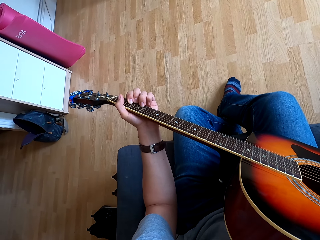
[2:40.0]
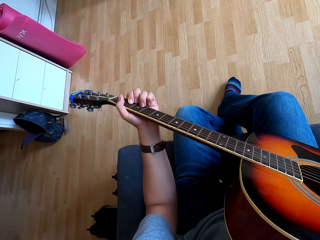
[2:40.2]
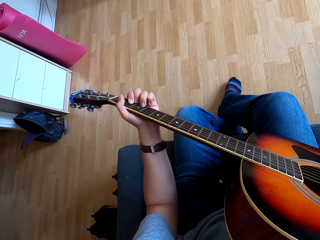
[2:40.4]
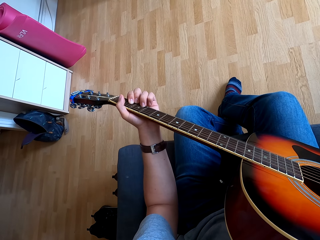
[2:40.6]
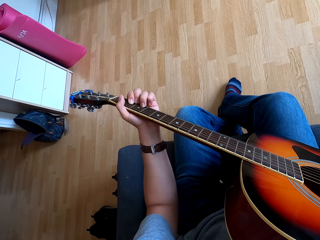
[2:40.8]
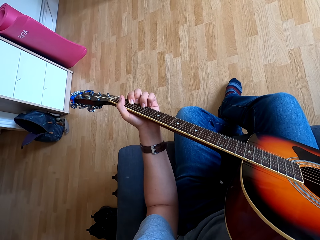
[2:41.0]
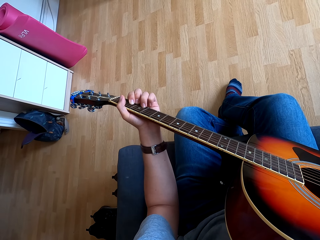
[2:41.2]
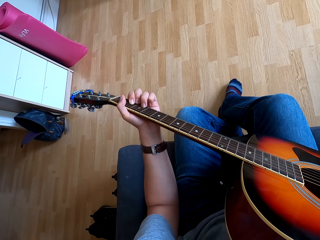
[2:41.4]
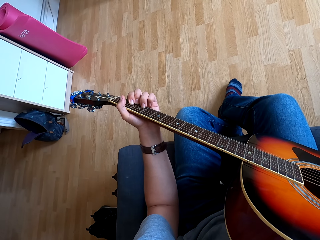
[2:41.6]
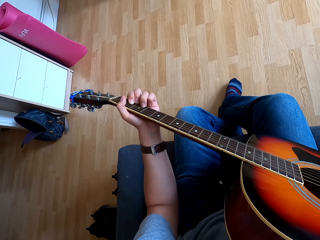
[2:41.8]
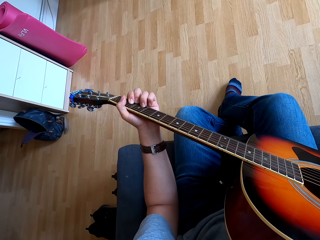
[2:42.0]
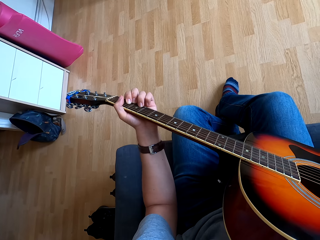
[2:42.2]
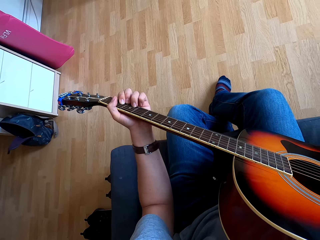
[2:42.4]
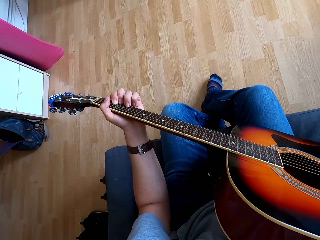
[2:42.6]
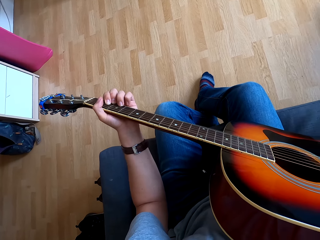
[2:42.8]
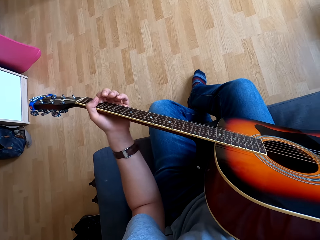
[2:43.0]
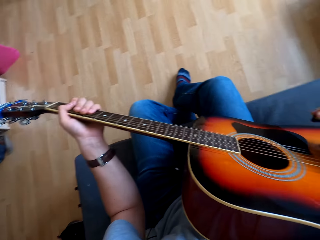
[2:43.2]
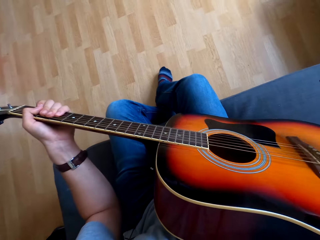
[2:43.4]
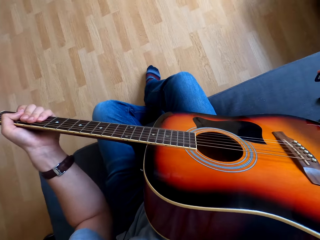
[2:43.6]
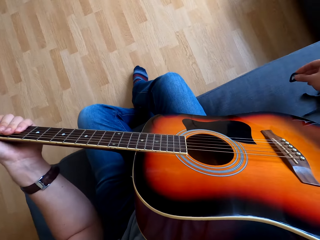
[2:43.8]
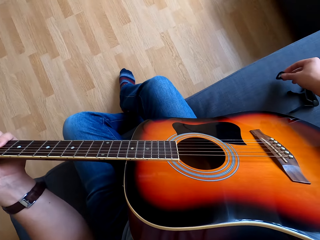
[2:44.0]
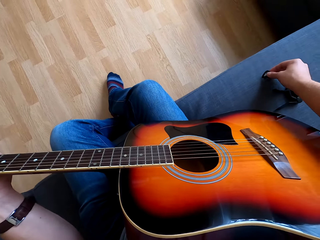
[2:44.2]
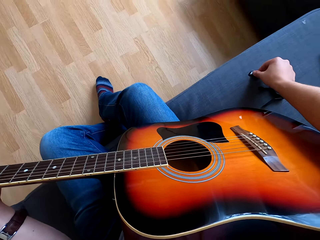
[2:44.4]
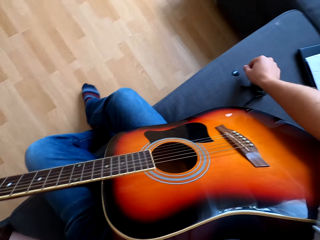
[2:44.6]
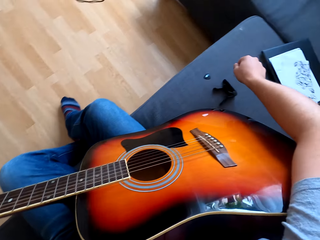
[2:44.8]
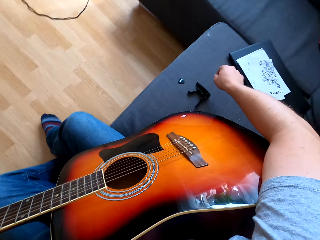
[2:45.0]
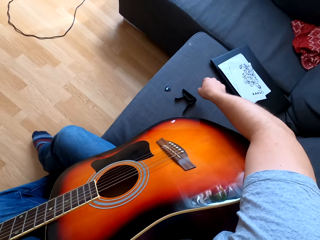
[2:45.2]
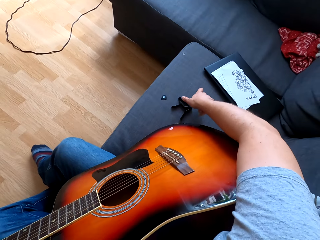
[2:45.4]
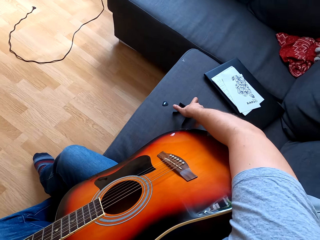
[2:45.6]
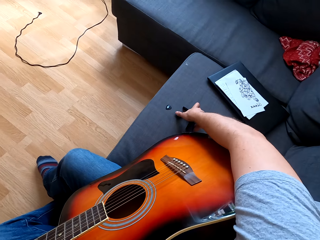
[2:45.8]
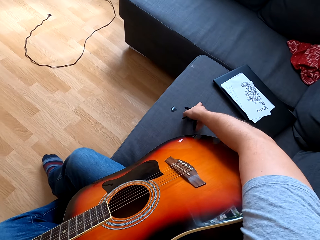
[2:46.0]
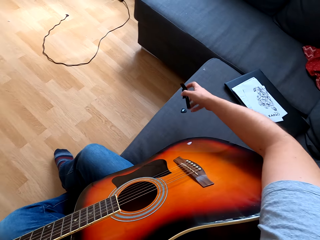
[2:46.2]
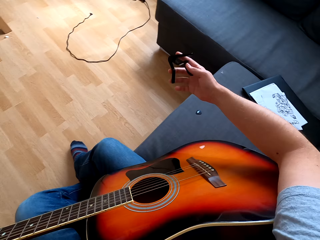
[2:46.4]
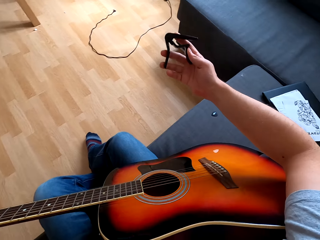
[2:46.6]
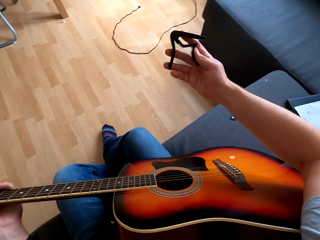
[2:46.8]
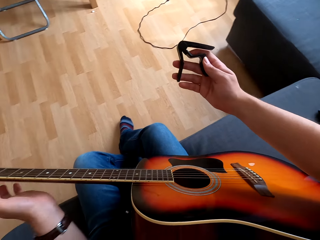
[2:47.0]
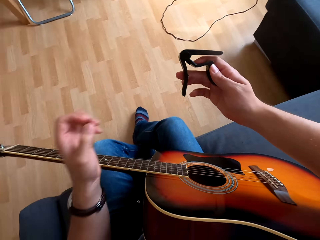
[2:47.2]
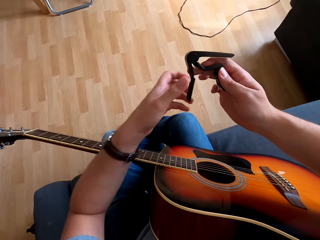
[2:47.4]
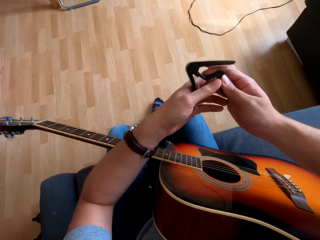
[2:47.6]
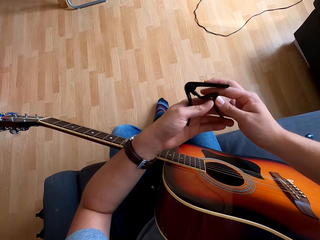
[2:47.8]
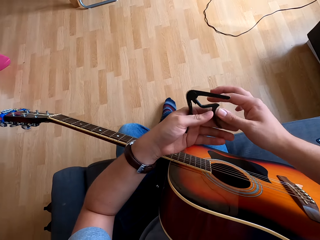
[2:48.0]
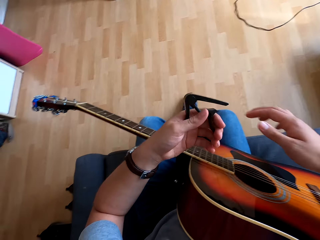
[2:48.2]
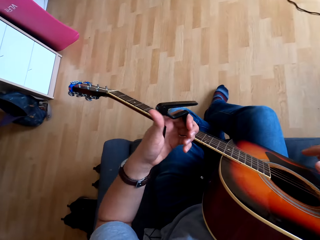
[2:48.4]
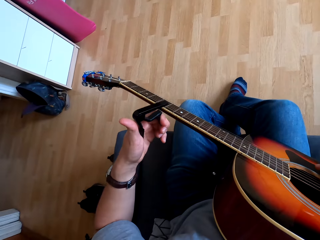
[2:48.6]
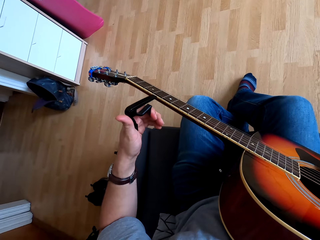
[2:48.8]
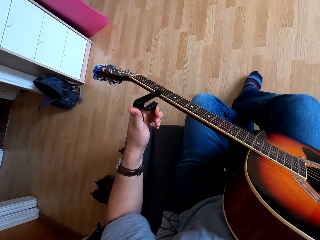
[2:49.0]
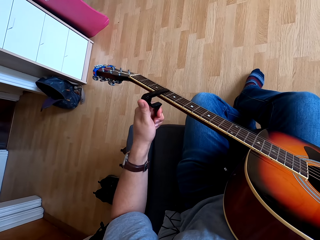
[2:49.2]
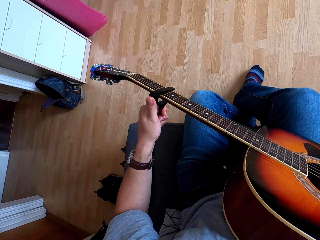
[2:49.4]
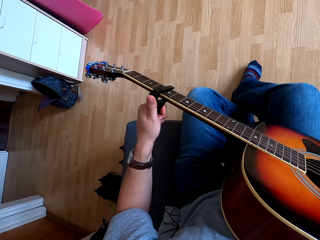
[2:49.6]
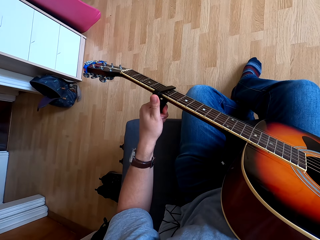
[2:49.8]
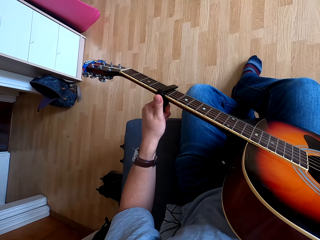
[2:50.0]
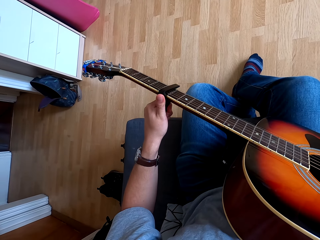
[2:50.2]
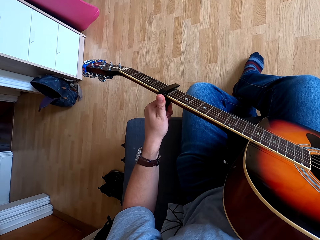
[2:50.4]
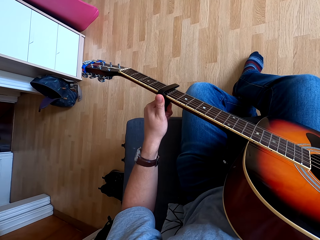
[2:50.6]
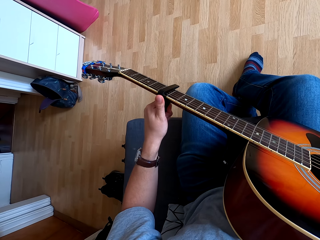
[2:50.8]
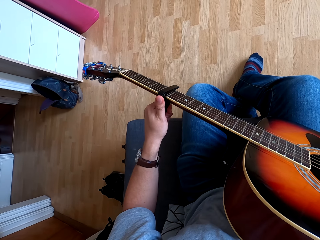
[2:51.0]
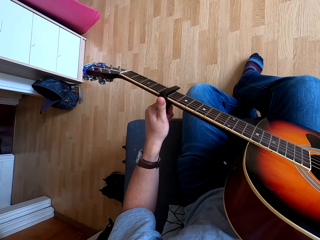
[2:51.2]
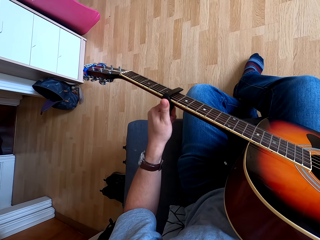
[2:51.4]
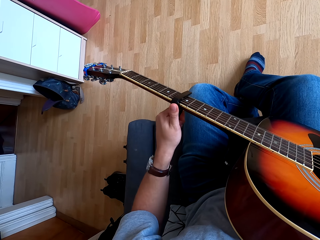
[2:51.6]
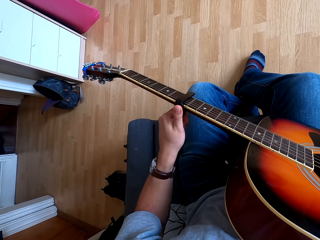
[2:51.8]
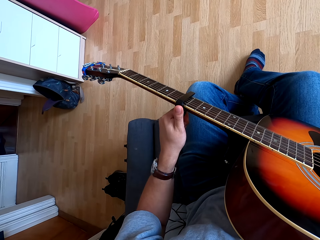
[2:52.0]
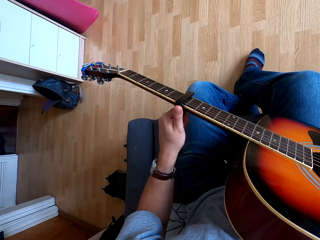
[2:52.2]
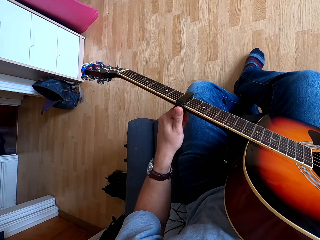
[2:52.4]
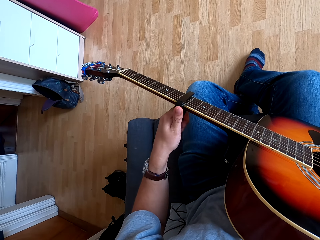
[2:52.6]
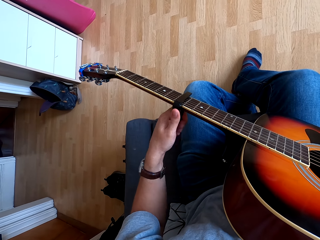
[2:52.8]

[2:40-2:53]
The camera wearer puts the plectrum or sponge on the seat. They pick up a guitar capo on the couch. They put the guitar capo on the guitar.

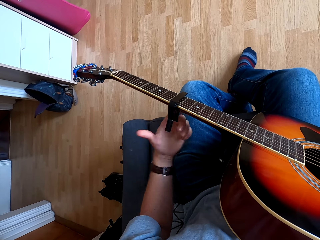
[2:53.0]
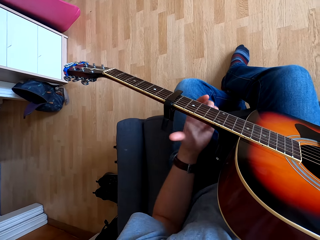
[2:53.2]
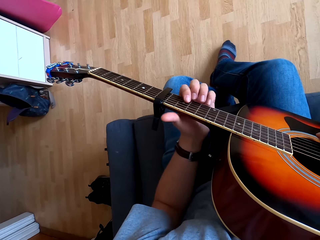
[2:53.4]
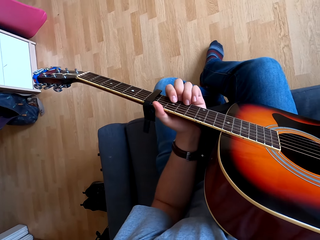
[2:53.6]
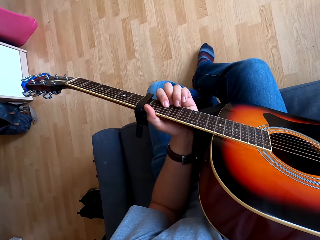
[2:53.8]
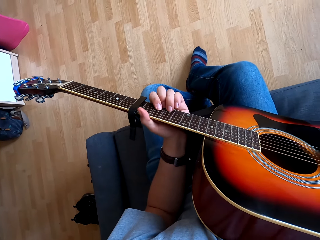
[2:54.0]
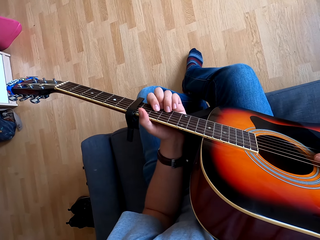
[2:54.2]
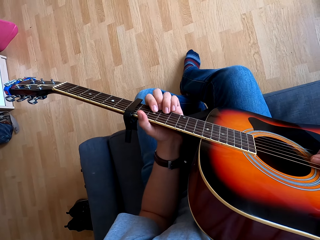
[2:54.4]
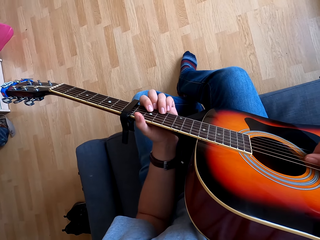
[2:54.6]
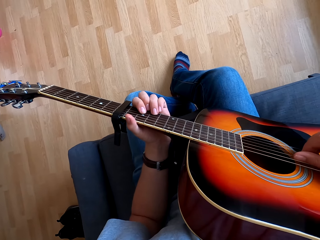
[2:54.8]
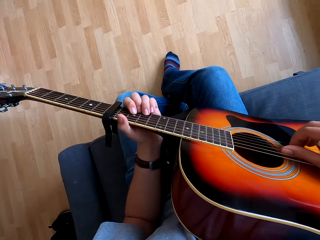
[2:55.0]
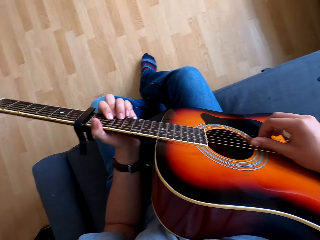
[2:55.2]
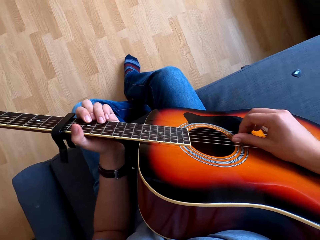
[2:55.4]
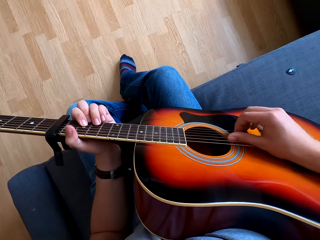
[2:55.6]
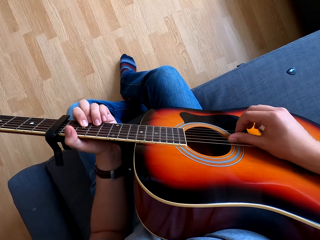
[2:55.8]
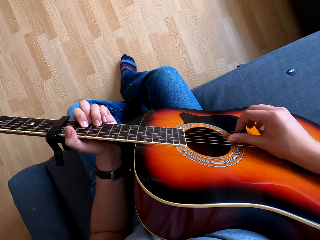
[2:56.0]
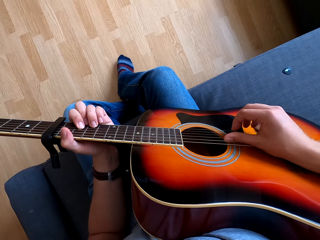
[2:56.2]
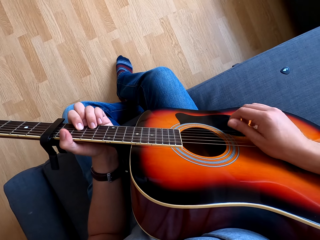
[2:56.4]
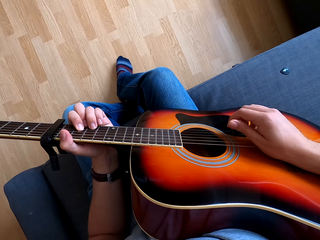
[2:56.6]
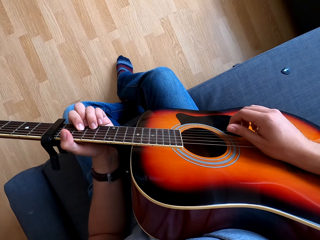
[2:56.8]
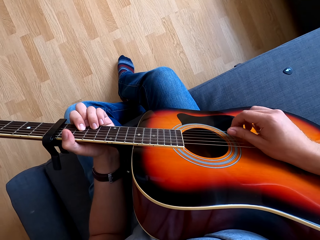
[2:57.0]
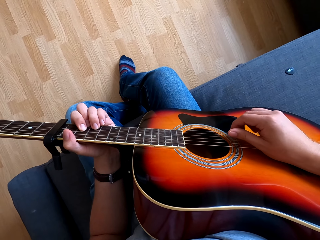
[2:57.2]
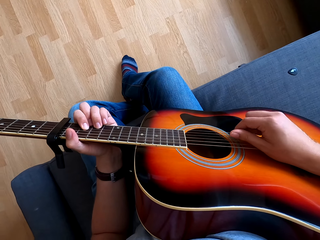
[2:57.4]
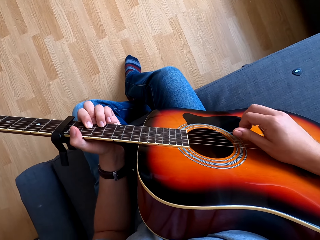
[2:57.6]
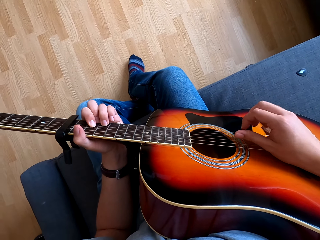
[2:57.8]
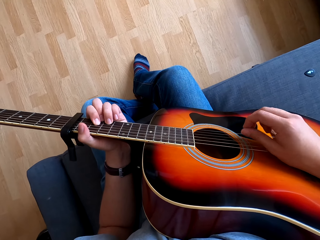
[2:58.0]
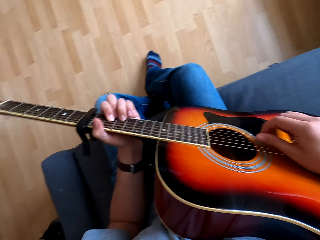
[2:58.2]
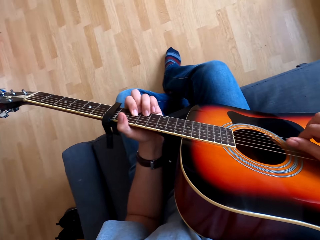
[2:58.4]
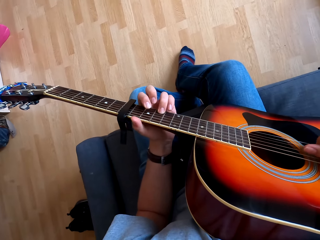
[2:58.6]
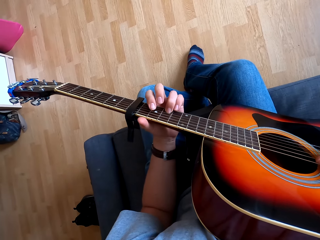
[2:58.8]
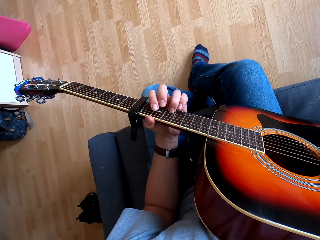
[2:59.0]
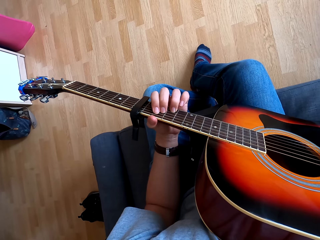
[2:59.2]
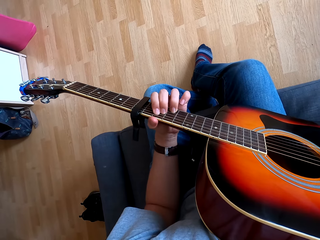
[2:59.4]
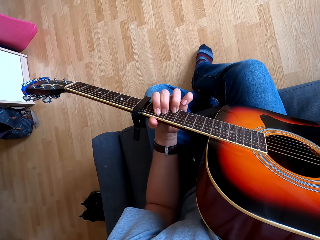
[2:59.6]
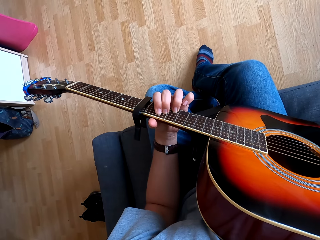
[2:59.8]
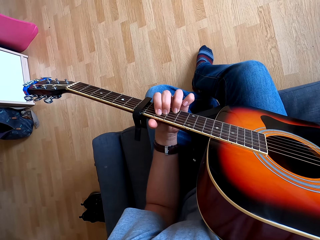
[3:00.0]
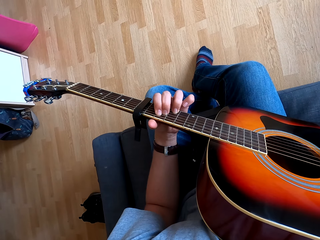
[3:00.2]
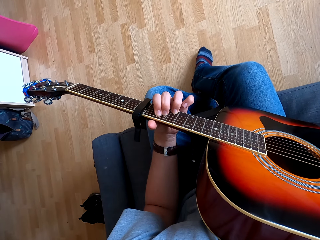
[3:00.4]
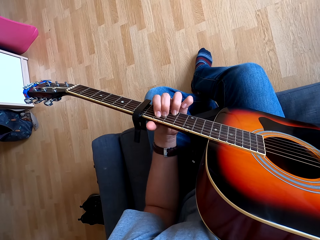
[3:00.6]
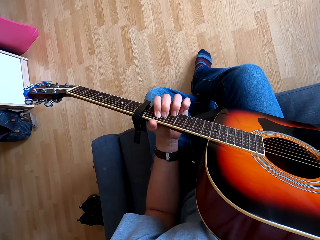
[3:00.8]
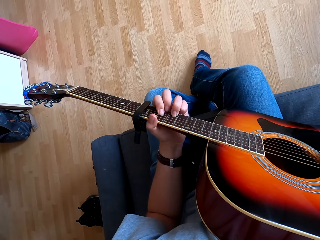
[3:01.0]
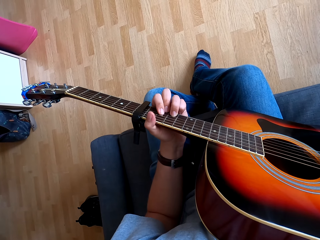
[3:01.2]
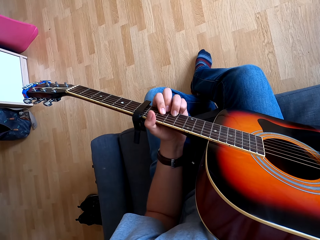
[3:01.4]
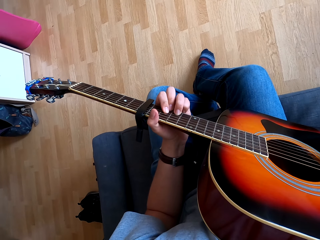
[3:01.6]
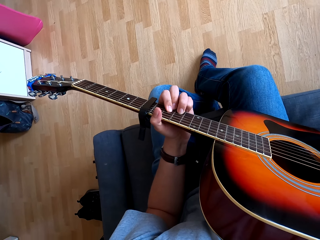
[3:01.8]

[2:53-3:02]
The camera wearer plays the guitar.
